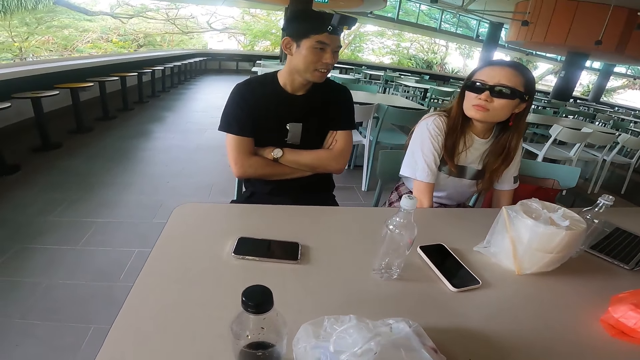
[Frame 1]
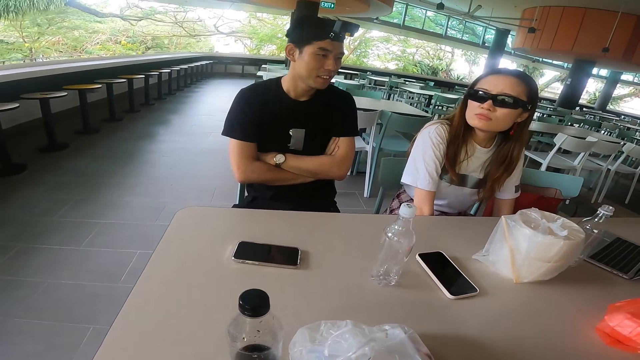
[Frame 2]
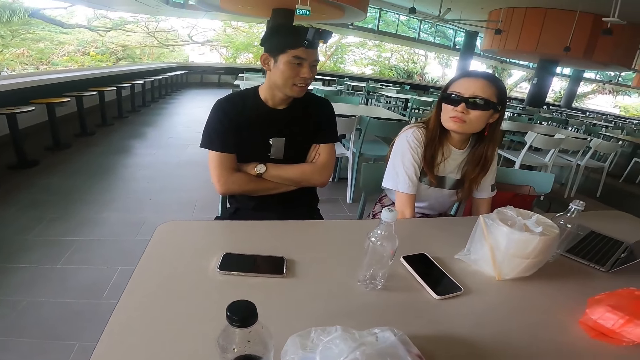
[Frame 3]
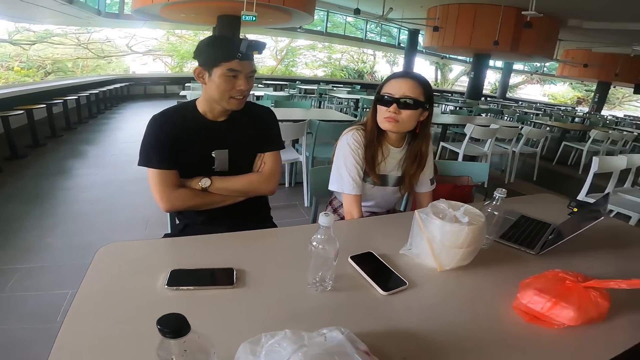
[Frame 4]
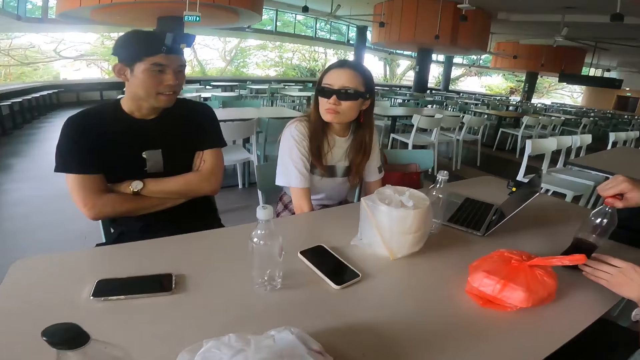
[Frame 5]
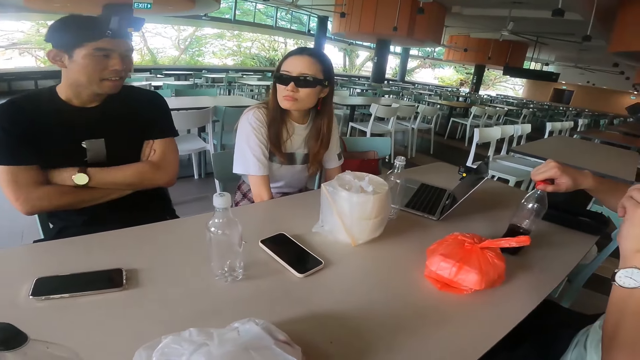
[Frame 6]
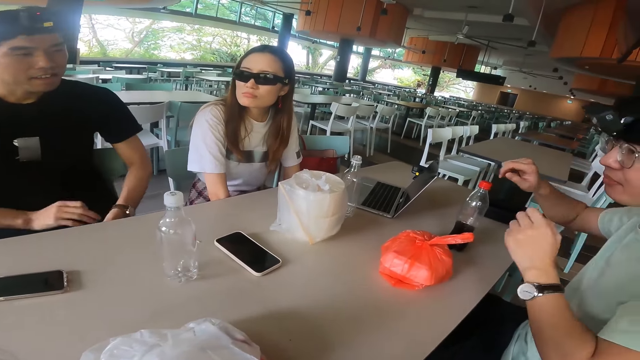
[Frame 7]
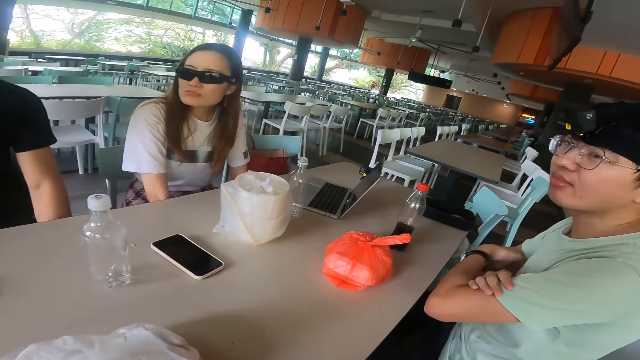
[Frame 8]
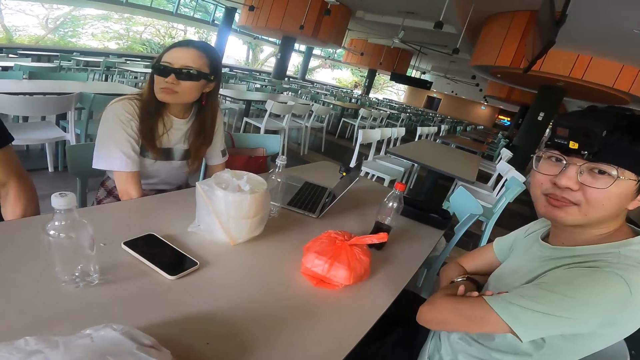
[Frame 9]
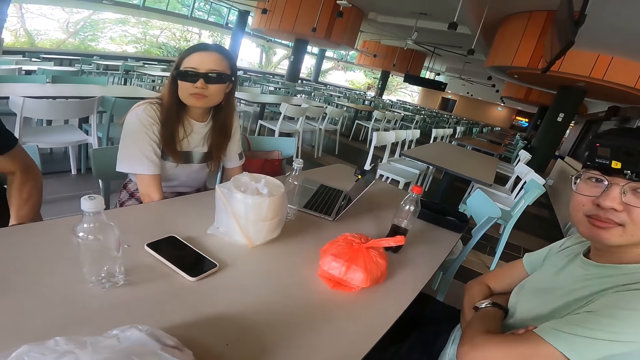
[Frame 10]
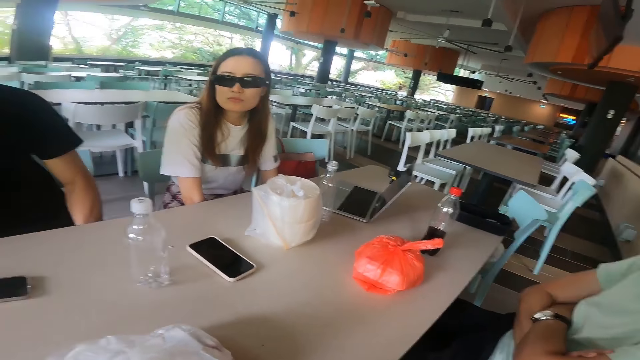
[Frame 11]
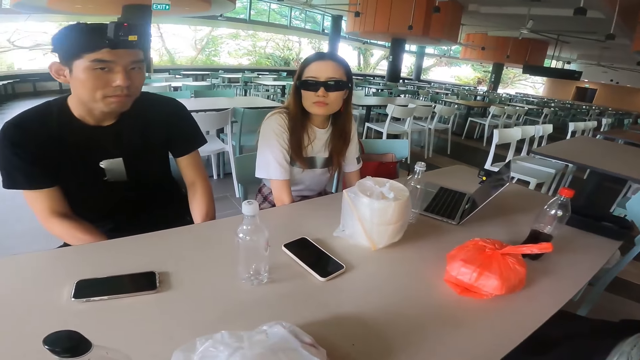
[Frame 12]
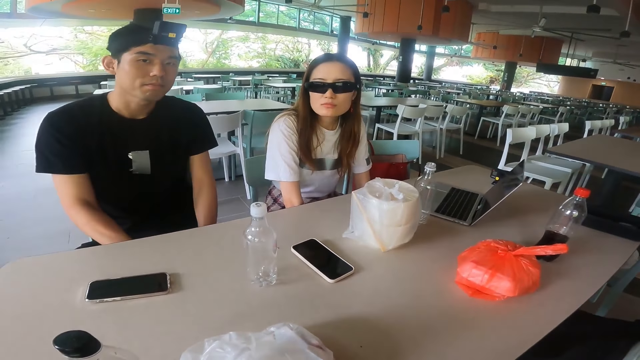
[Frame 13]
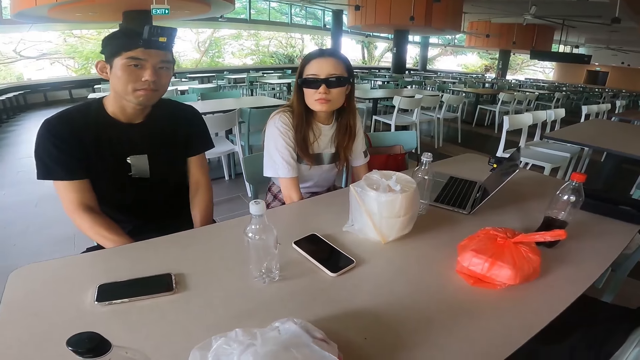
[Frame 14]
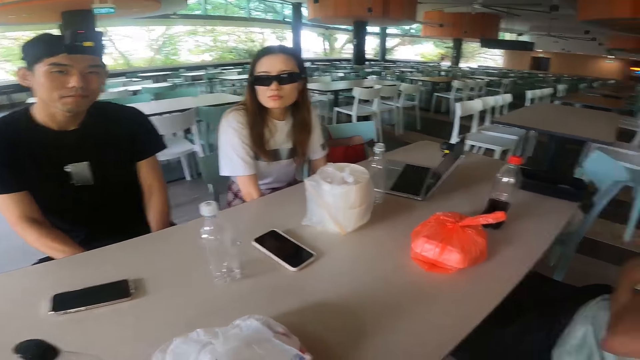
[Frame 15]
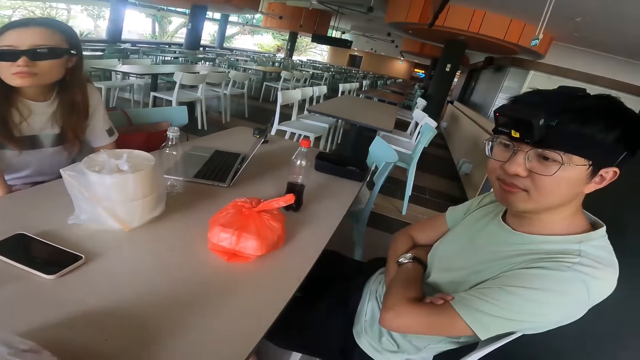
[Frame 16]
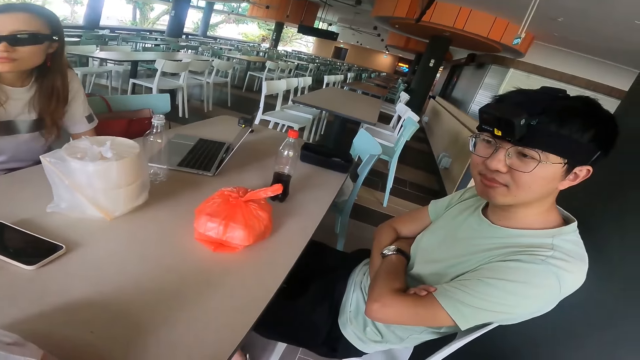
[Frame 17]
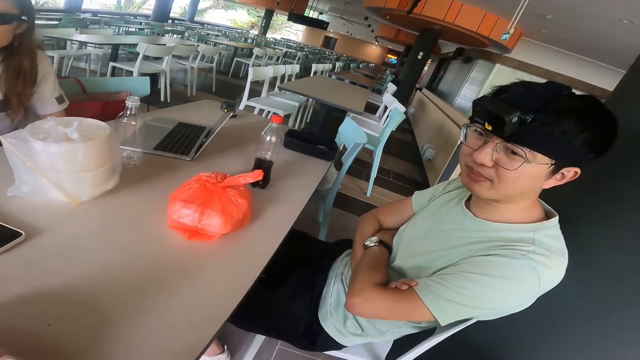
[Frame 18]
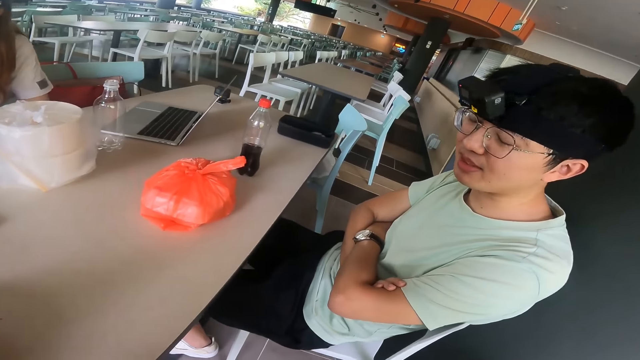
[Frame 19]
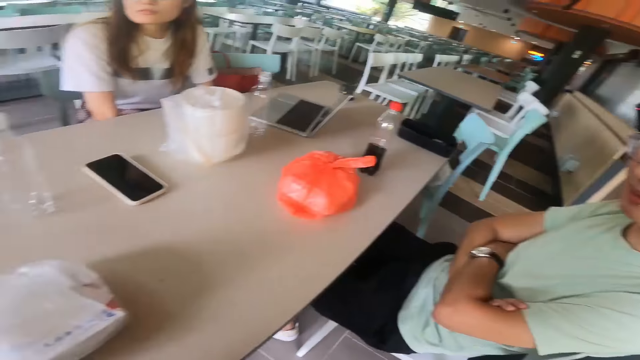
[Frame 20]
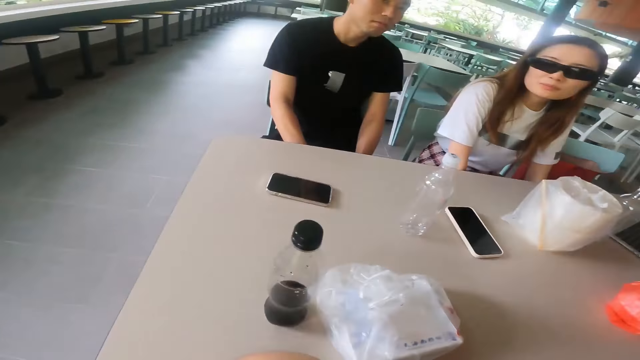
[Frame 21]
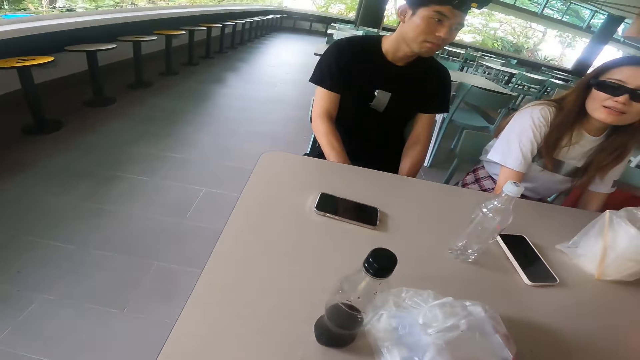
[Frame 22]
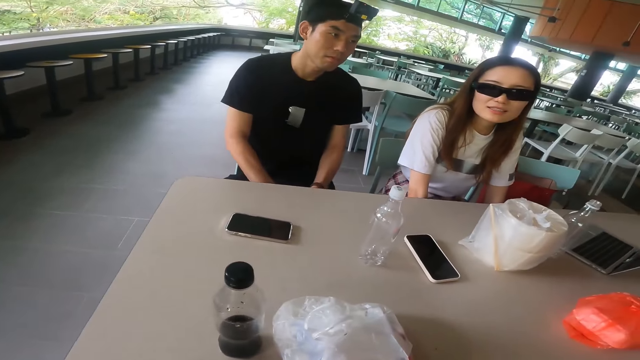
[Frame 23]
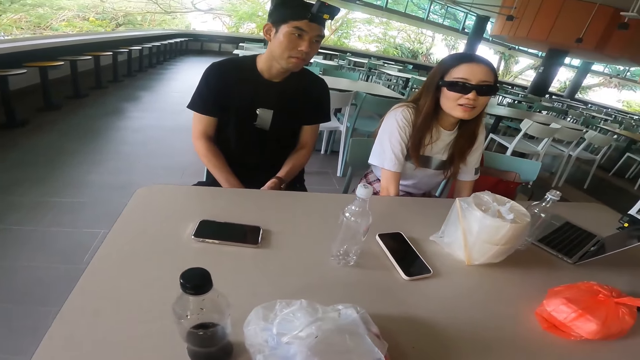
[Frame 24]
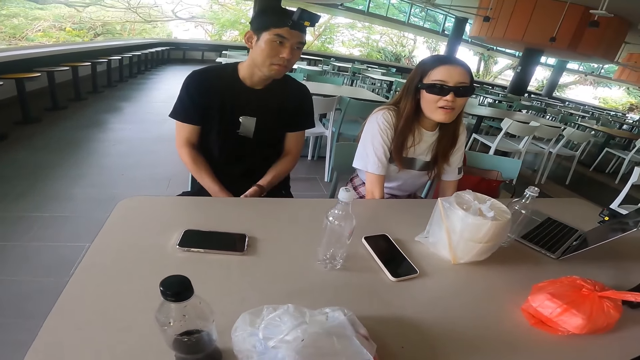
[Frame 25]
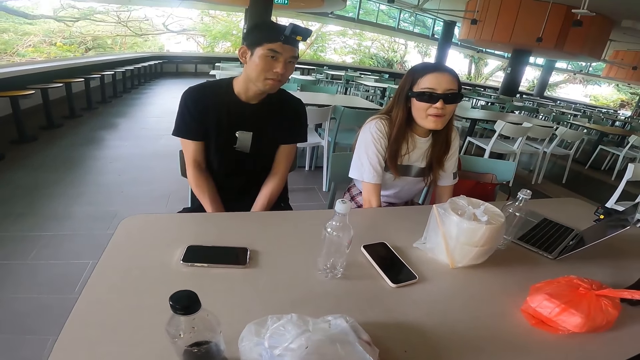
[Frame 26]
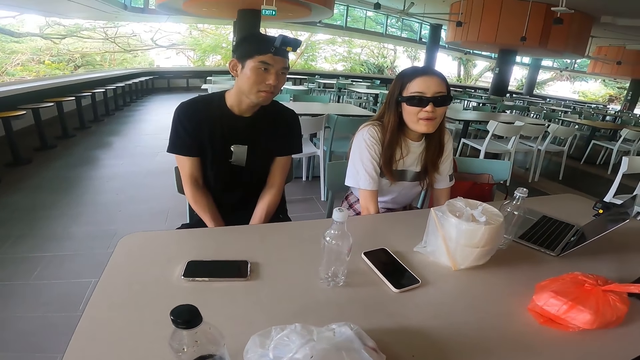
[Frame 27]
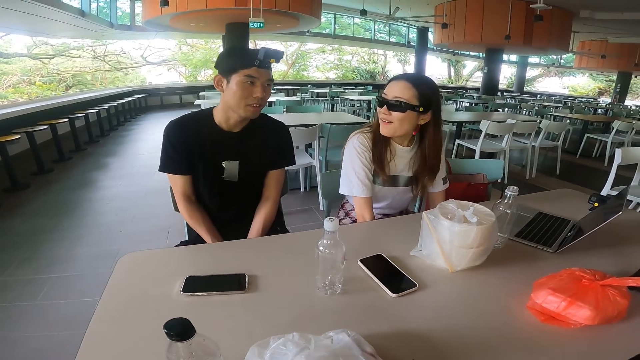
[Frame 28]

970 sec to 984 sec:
A person makes a sound. A man puts the soda bottle on the table and lifts a hand. Another man adjusts hands. The first man folds hands. Another person puts hands under a table. Another person talks.

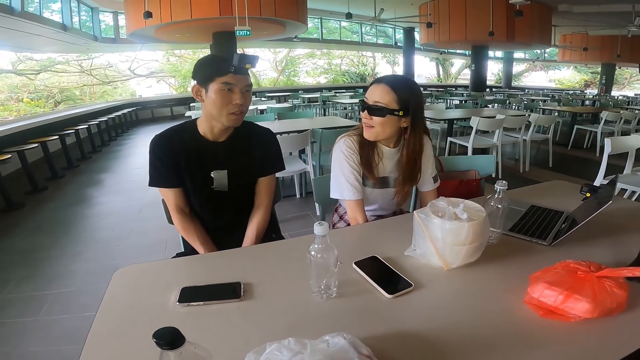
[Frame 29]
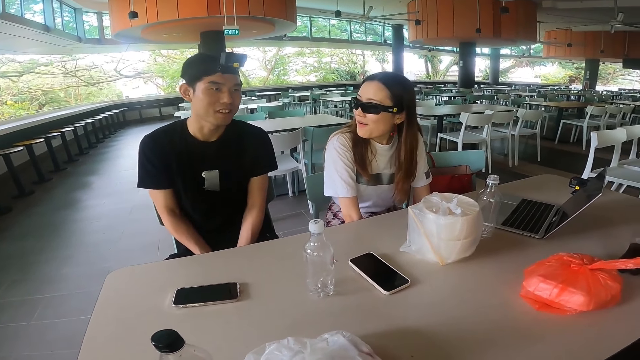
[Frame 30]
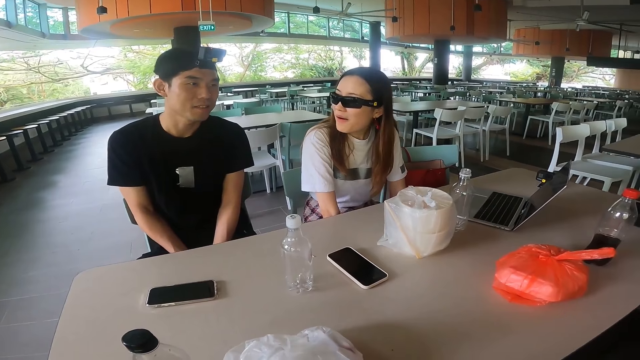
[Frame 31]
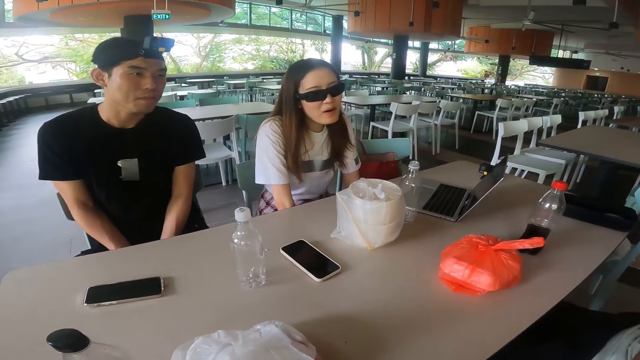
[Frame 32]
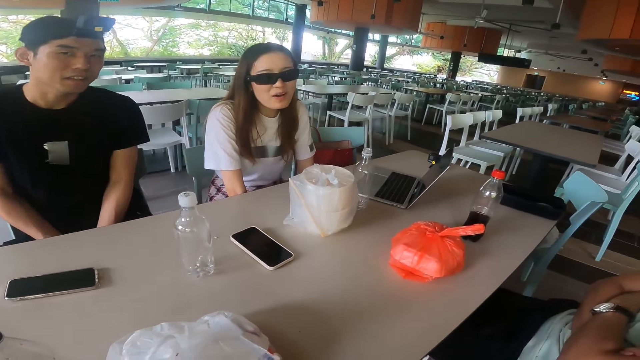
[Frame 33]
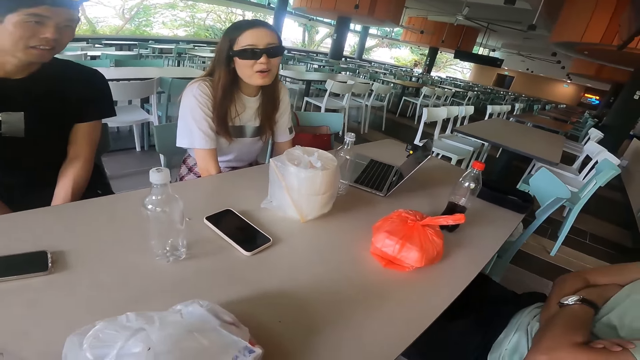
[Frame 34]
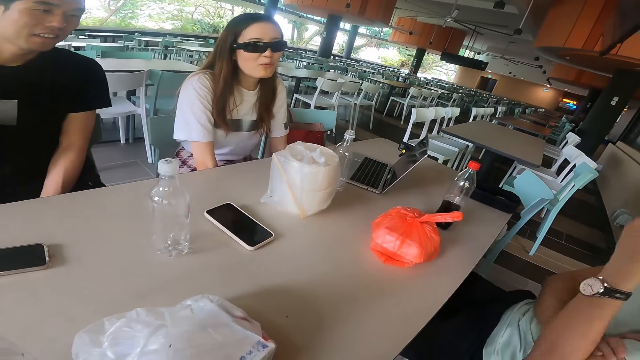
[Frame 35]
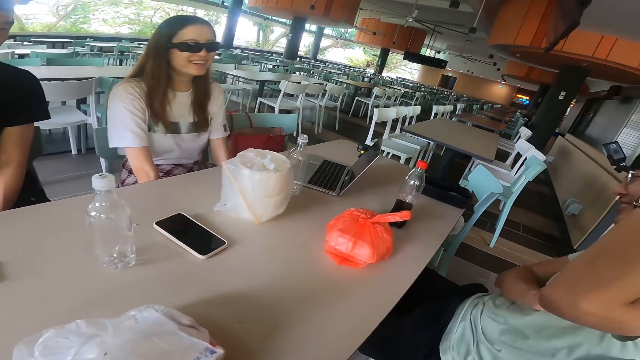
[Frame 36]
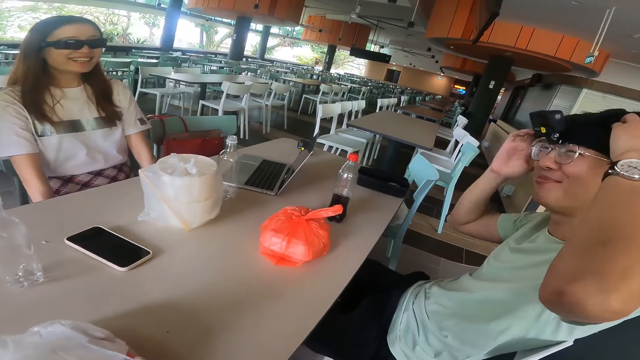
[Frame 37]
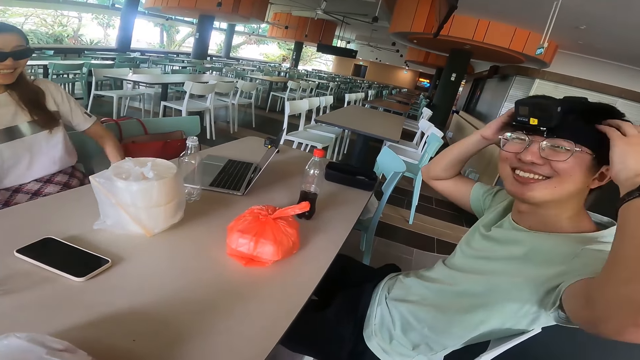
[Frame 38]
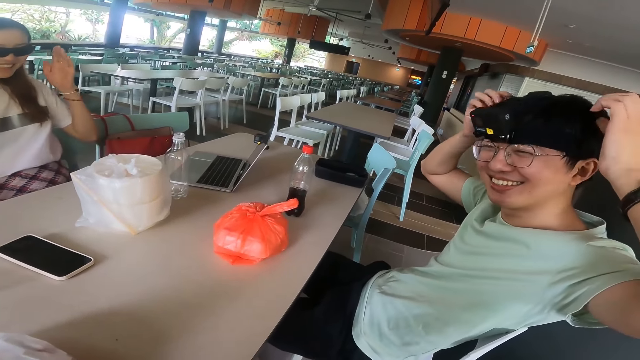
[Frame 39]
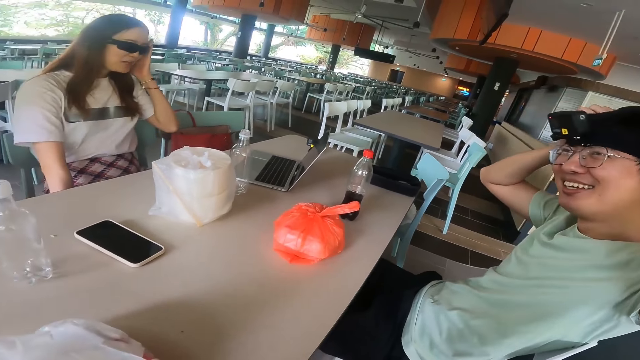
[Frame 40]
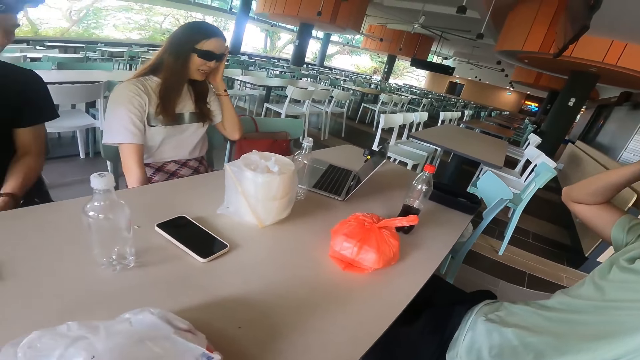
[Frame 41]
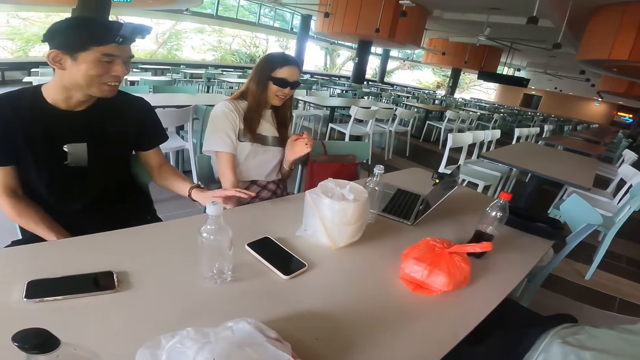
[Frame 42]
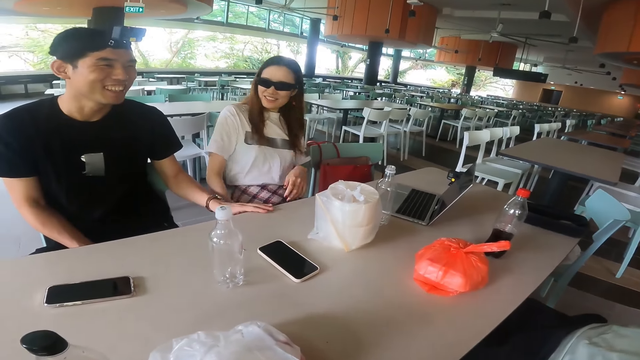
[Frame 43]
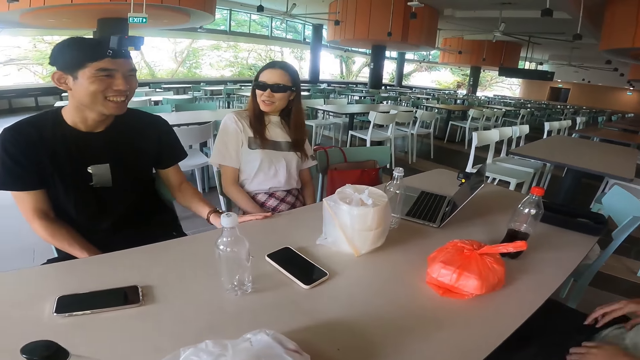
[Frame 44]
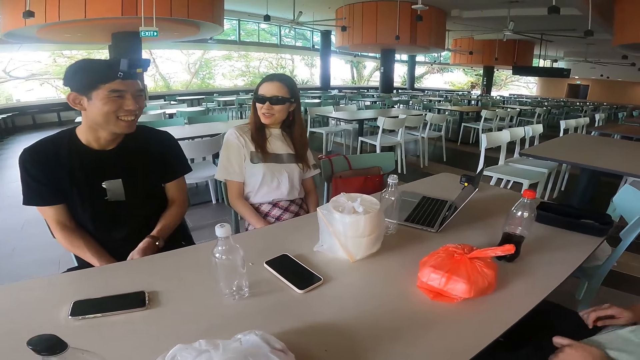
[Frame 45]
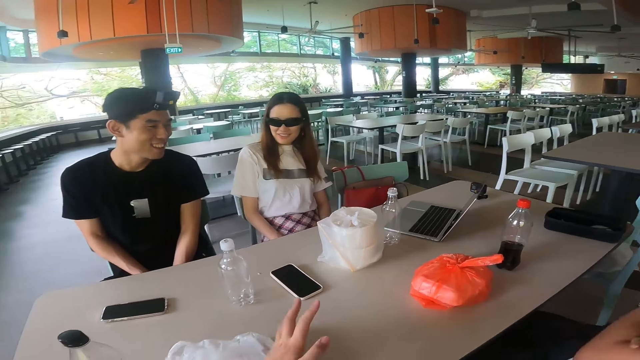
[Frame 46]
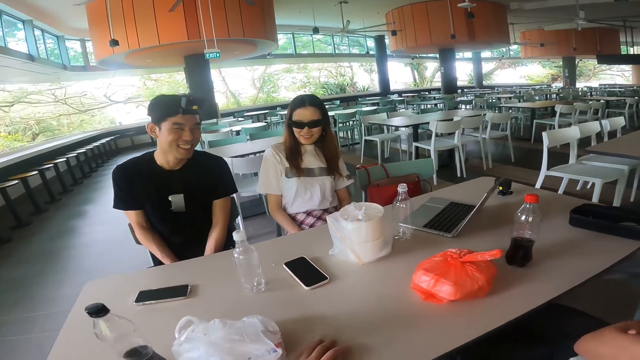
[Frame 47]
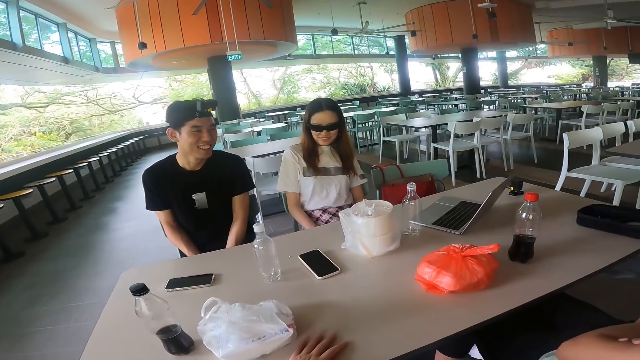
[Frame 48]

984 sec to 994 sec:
A man adjusts hair. A woman touches face. Another man hits on the table with a hand and adjusts the hand. The first man adjusts a t-shirt. The camera wearer gestures with a hand. The first man adjusts hands.
